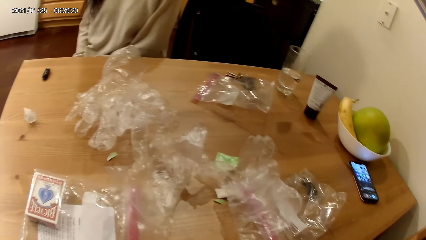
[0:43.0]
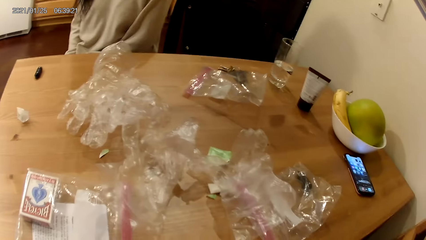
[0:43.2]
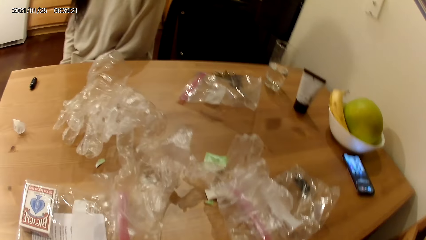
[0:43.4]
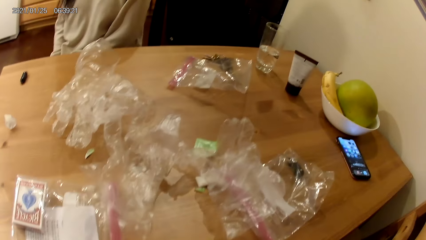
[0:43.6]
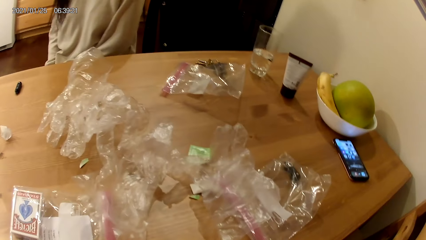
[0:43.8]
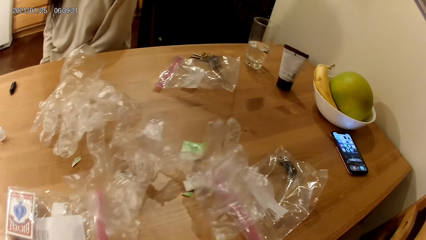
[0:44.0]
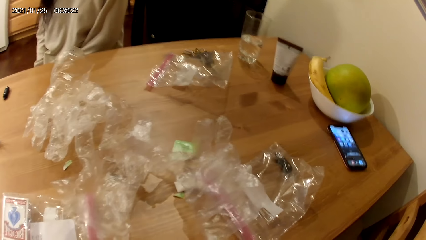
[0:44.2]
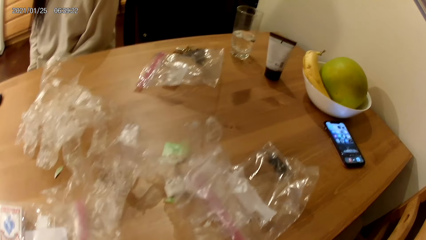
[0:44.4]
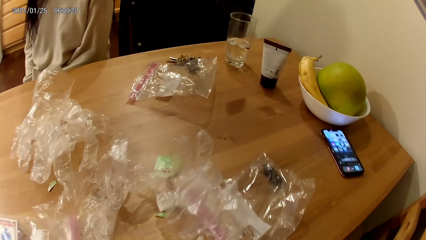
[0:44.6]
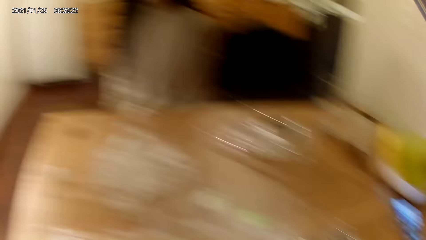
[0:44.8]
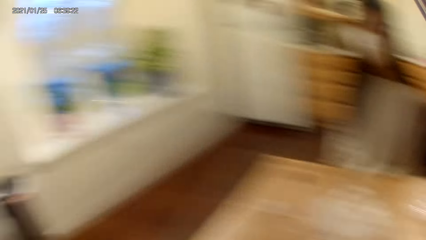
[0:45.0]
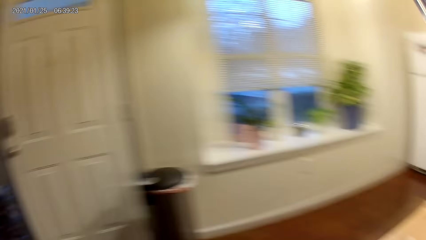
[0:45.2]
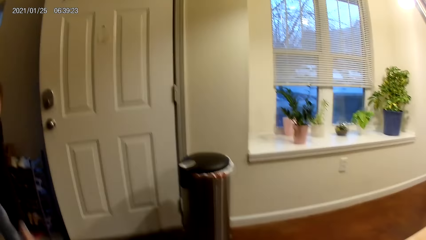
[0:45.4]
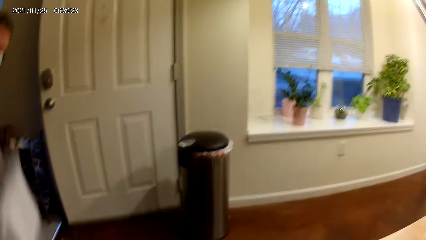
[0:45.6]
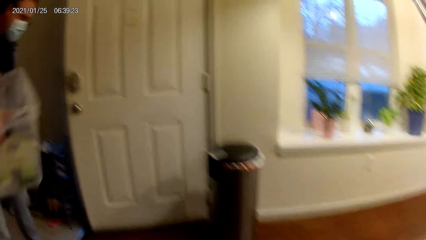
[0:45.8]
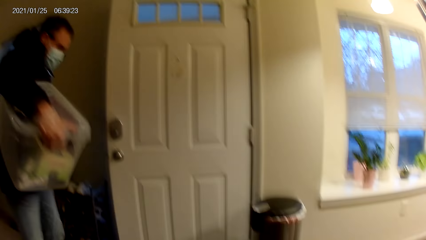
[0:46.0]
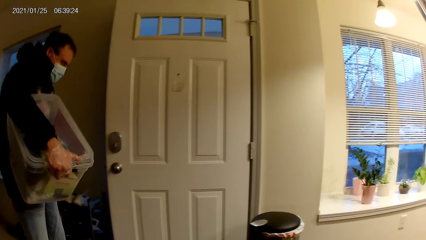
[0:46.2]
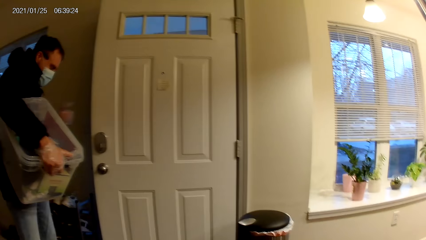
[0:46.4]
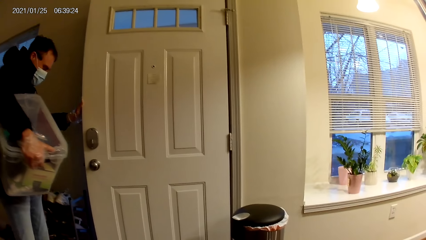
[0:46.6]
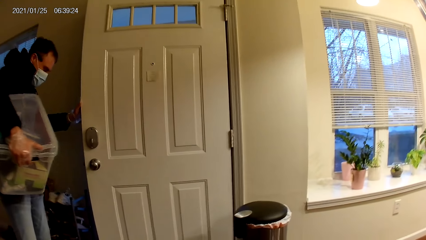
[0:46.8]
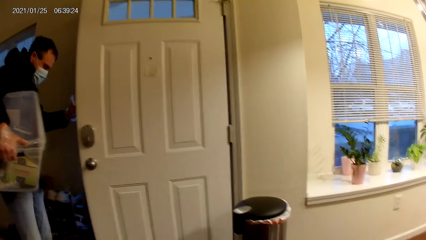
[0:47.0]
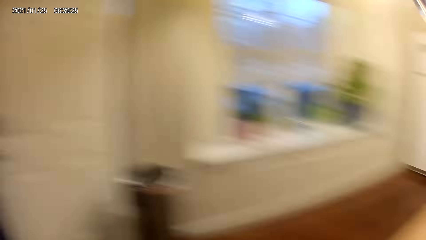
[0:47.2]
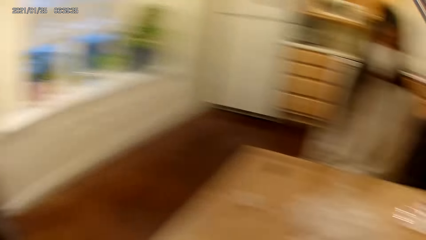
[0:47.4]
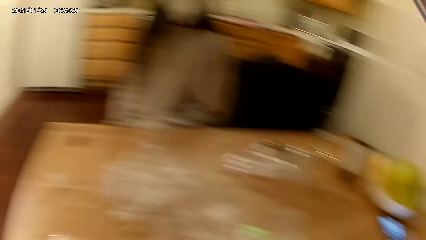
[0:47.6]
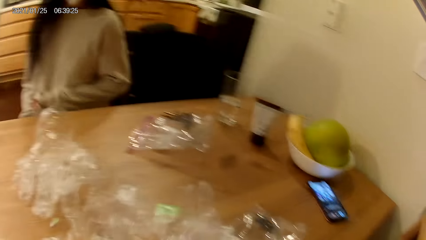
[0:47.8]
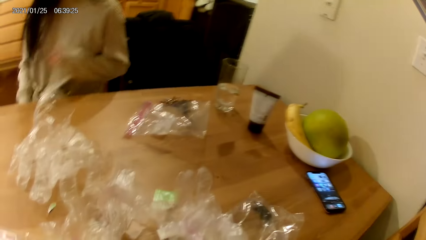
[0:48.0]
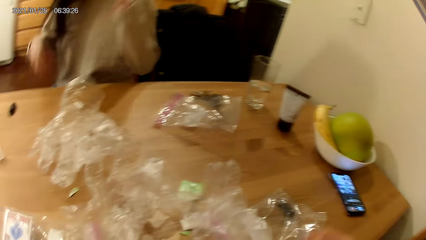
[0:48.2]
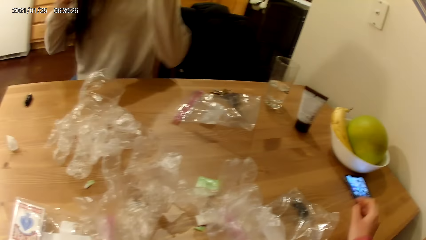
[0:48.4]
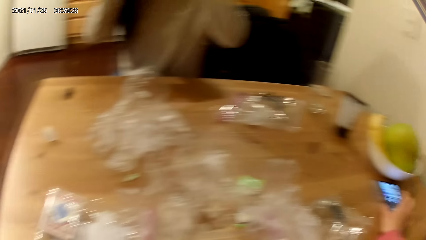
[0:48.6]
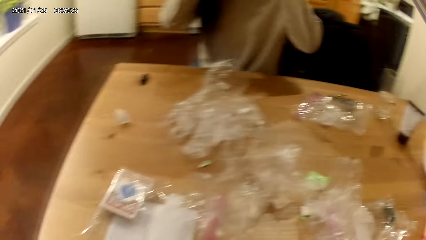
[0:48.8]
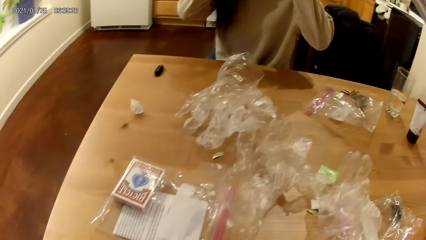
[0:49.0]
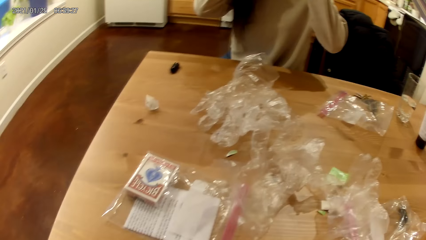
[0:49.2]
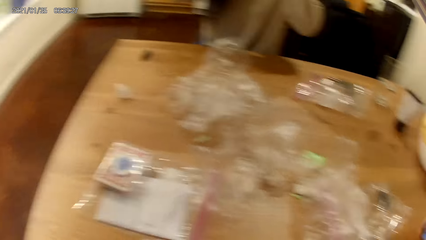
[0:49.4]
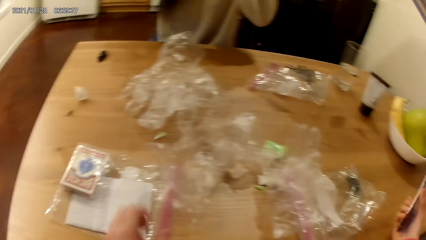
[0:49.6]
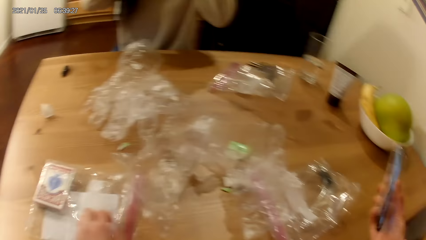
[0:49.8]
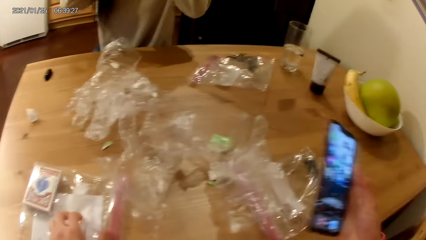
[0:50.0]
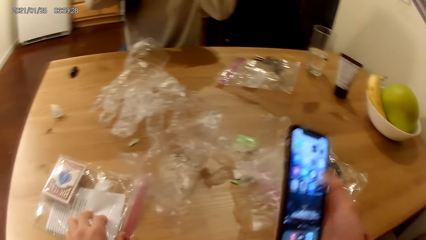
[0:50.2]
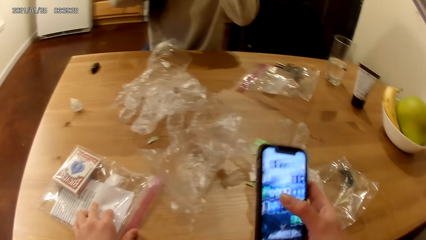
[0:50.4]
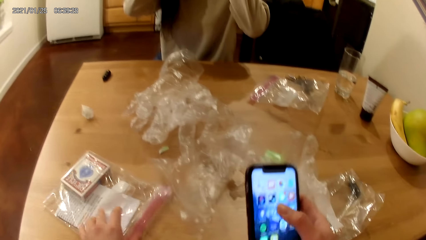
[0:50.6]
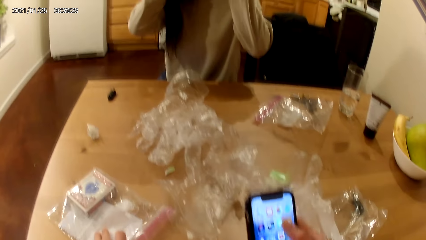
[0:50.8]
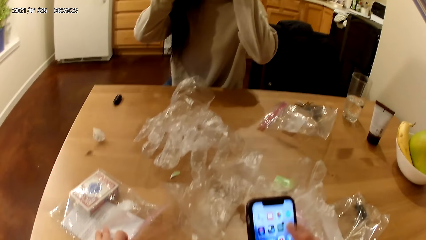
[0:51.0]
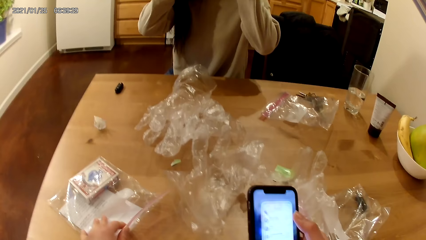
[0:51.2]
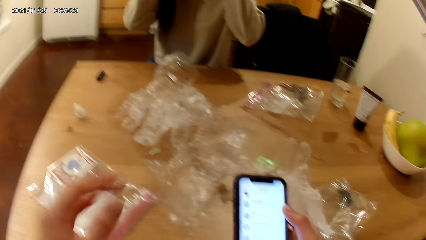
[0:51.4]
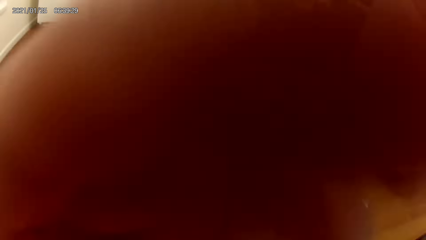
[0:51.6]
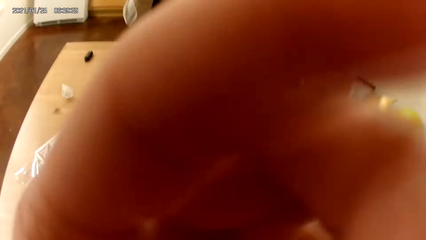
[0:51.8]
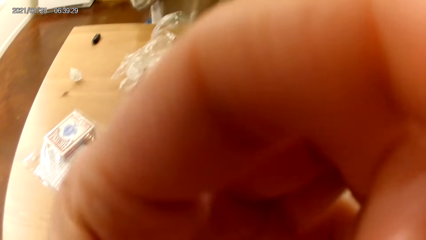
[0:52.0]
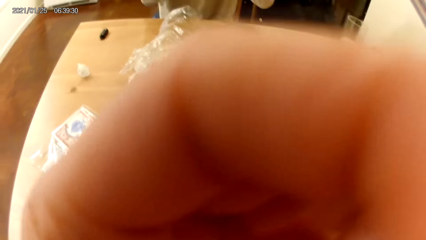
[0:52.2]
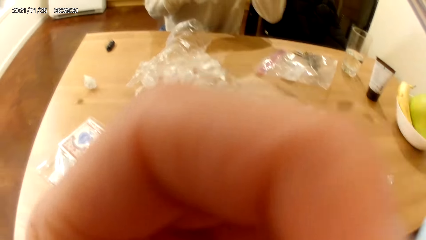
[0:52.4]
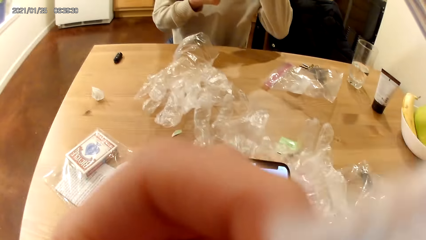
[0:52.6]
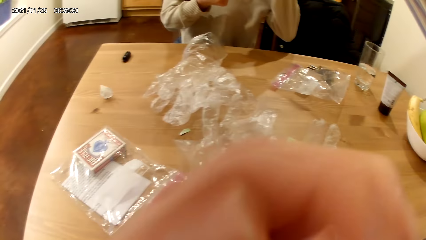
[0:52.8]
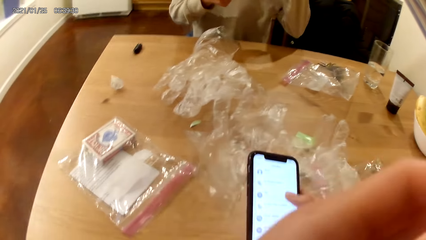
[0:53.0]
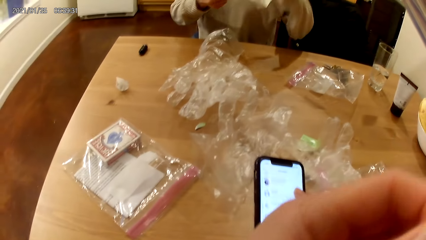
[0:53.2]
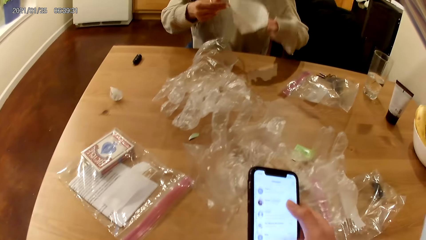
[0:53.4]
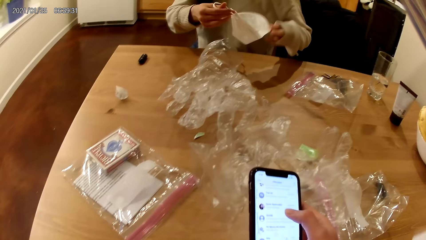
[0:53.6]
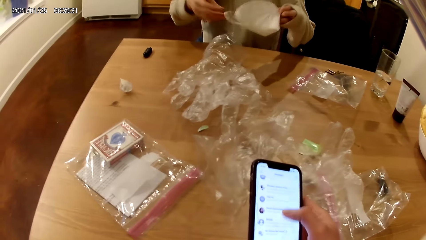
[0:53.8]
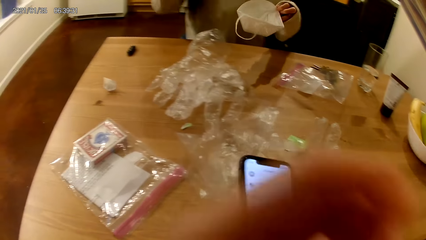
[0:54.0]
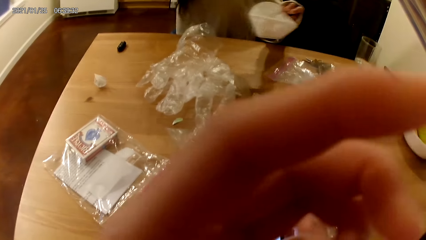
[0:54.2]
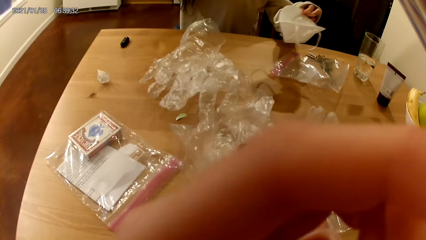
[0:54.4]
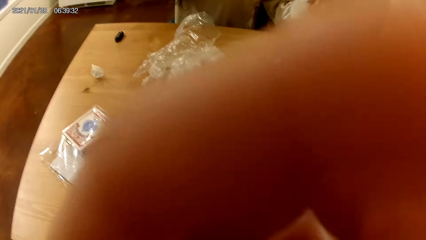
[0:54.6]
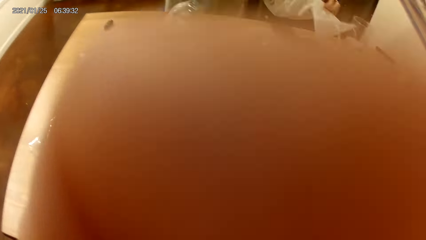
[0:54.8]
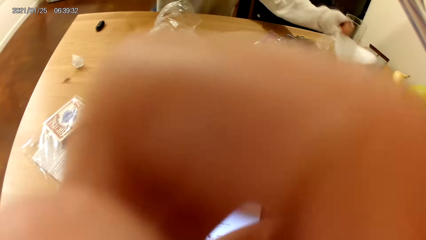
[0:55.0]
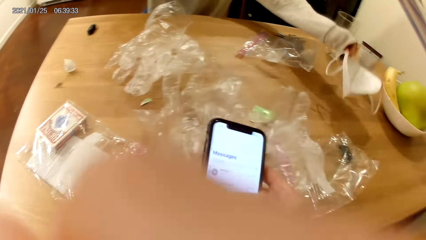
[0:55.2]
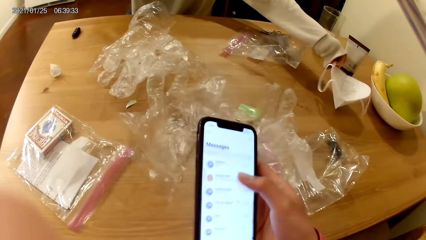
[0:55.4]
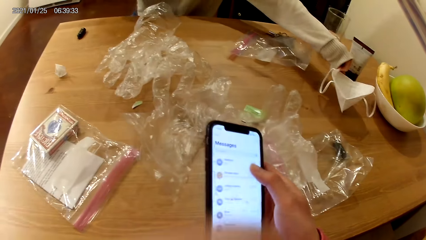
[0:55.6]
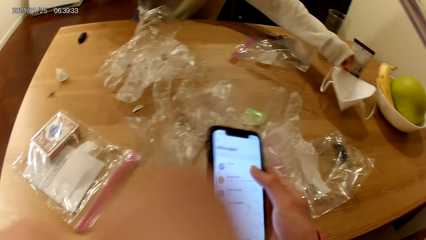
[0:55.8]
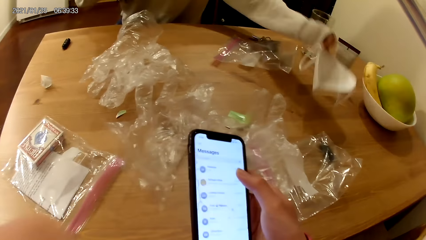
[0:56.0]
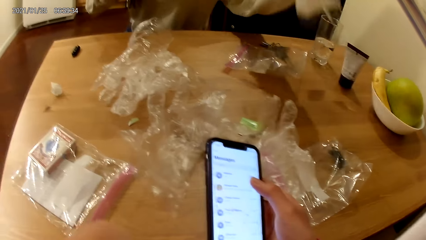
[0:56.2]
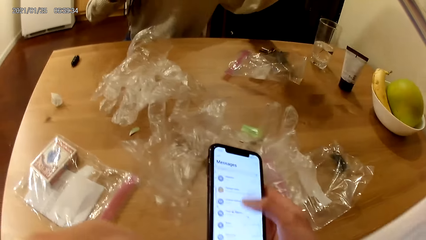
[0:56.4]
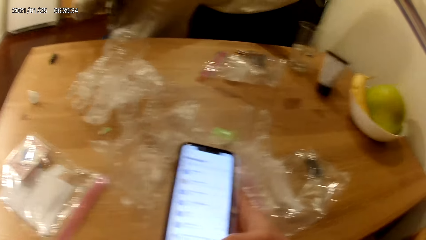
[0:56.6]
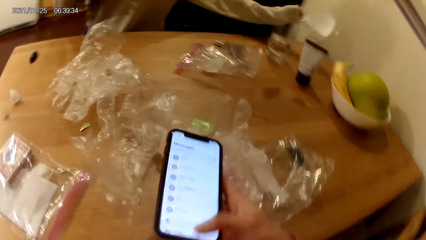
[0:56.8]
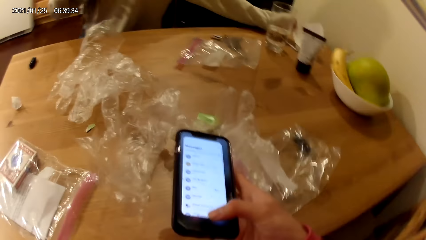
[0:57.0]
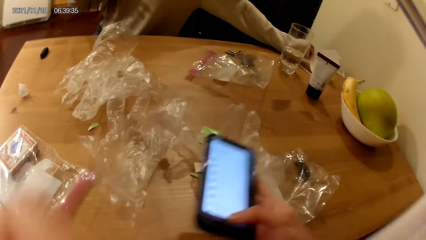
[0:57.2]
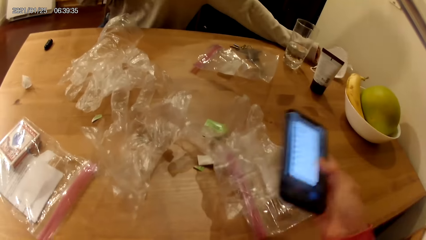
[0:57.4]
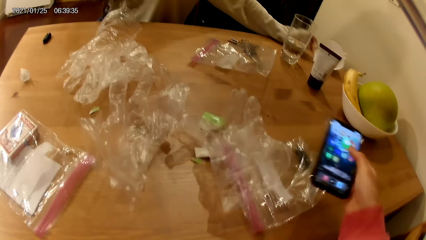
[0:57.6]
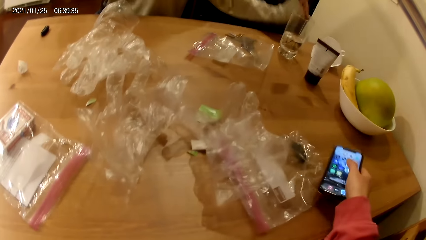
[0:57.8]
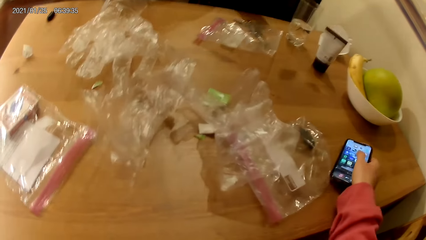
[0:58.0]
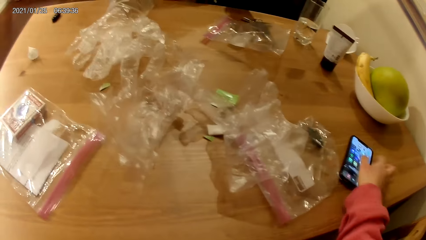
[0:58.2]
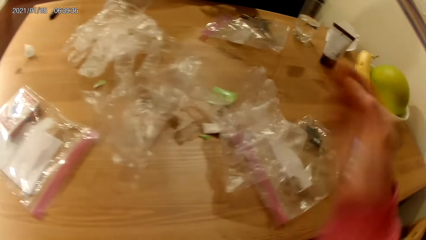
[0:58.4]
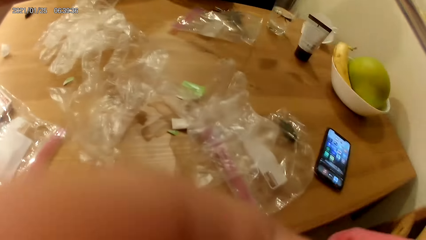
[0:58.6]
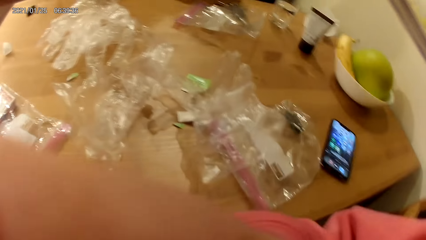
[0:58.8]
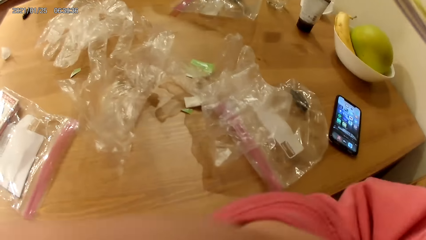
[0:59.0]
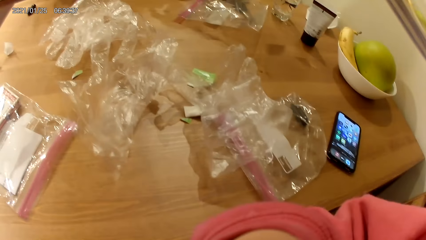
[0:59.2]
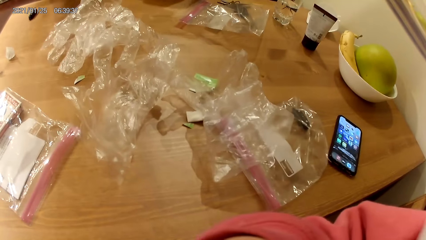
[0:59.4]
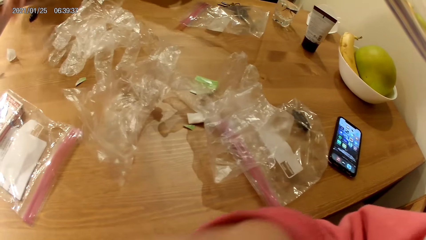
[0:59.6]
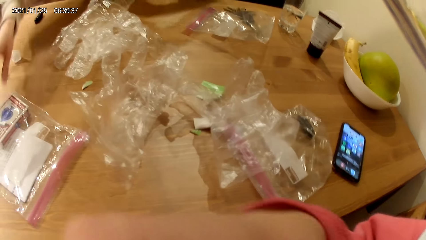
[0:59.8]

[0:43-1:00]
The camera wearer looks around. A man carries a plastic trunk with both hands. The man opens a door with his left hand. A woman touches her face with both hands. The camera wearer takes the phone from the table with her right hand. She holds the phone. She holds the zip lock bag. She touches the transparent bag on the table with her left hand. She touches the phone's screen with her right hand. She scrolls the phone. She removes her left hand from the transparent bag. She adjusts a nose mask on her face with her left hand. She touches the camera. She scrolls the phone. The woman holds her nose mask in both hands. The woman holds her nose mask in her left hand. The woman touches her face with her right hand. The woman places her nose mask on the table with her left hand. The woman removes her nose mask from the table with her left hand. The woman drops her nose mask on the table with her left hand. The camera wearer drops the phone on the table with her right hand. The woman touches her face with her left hand. The camera wearer touches her face with her right hand and adjusts the camera.
